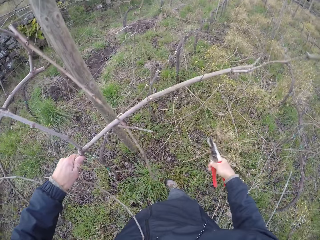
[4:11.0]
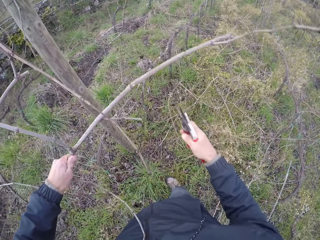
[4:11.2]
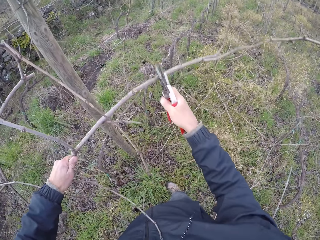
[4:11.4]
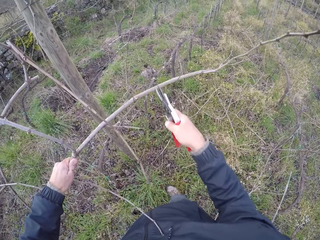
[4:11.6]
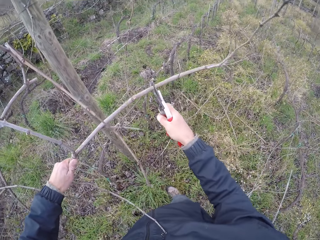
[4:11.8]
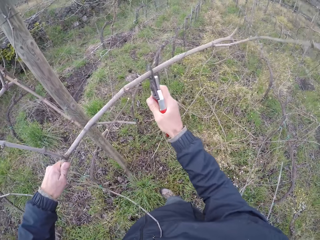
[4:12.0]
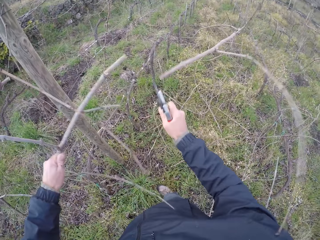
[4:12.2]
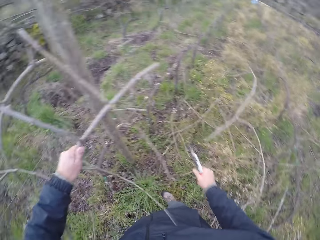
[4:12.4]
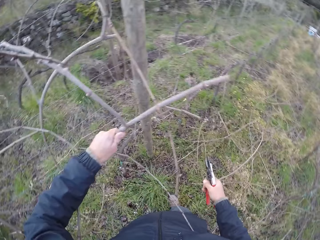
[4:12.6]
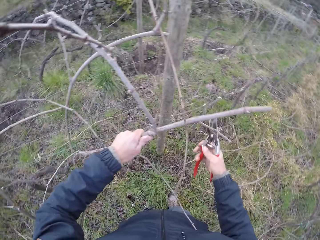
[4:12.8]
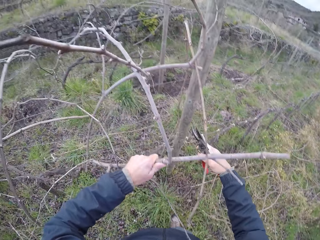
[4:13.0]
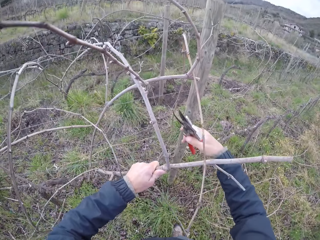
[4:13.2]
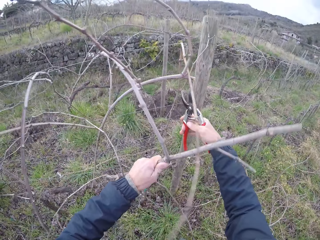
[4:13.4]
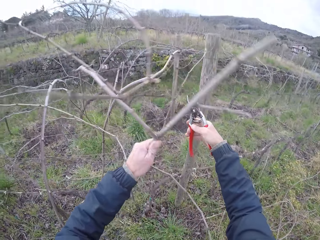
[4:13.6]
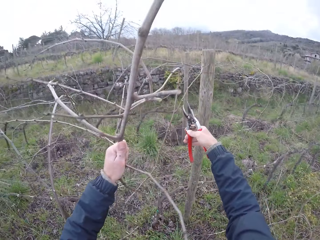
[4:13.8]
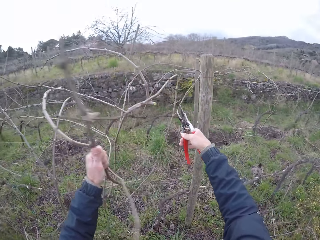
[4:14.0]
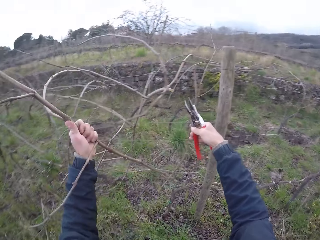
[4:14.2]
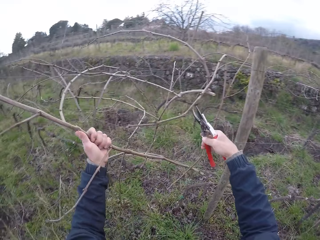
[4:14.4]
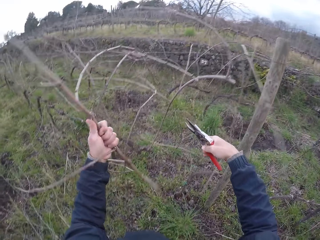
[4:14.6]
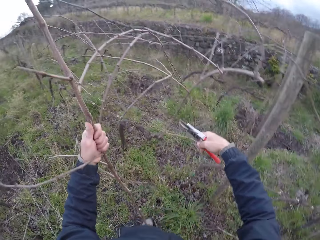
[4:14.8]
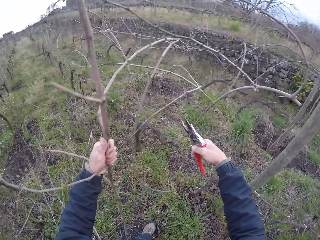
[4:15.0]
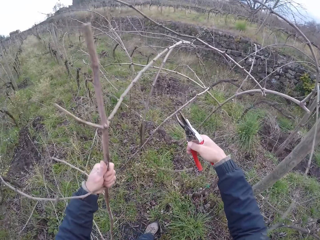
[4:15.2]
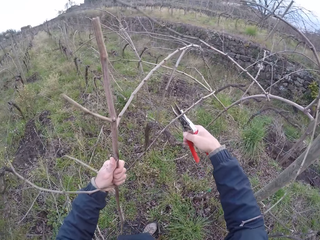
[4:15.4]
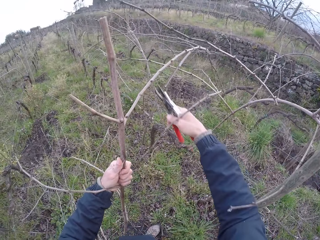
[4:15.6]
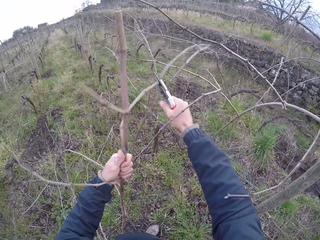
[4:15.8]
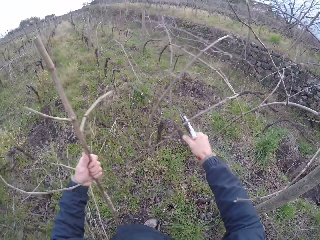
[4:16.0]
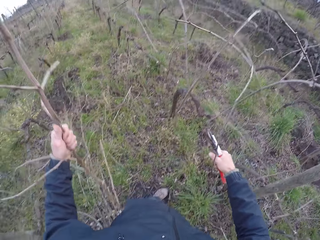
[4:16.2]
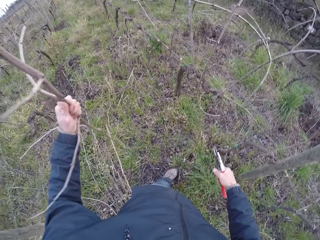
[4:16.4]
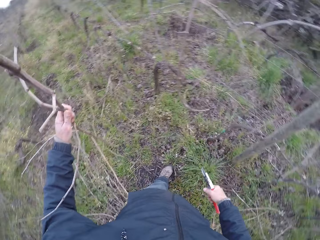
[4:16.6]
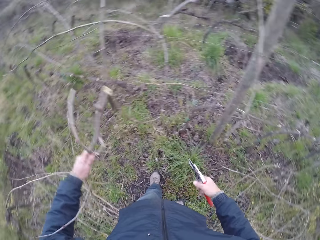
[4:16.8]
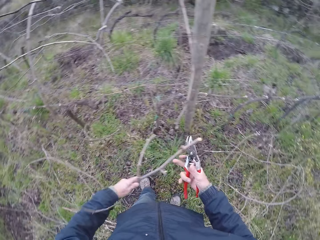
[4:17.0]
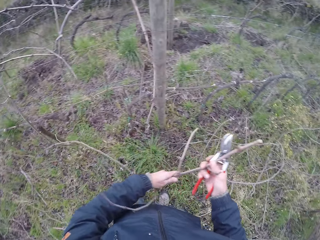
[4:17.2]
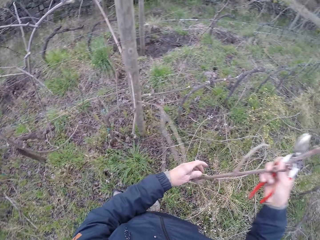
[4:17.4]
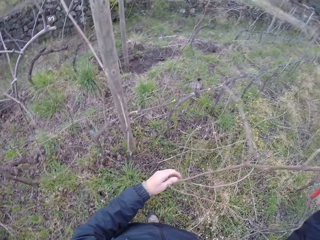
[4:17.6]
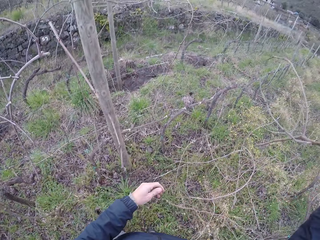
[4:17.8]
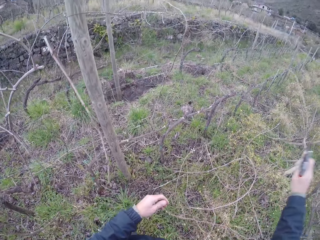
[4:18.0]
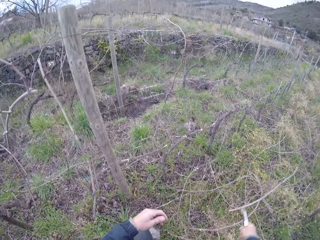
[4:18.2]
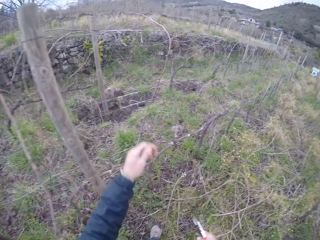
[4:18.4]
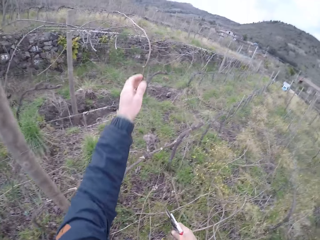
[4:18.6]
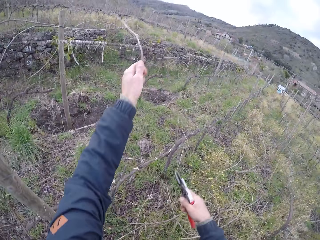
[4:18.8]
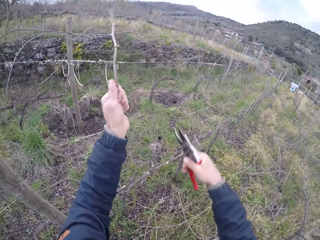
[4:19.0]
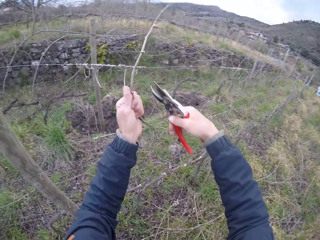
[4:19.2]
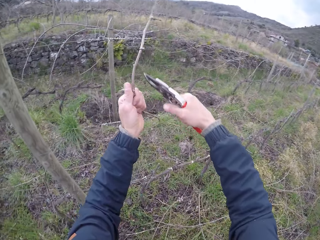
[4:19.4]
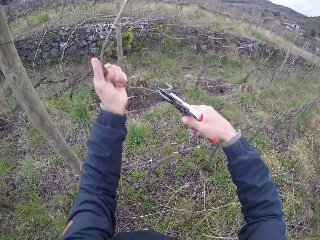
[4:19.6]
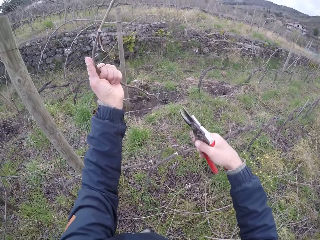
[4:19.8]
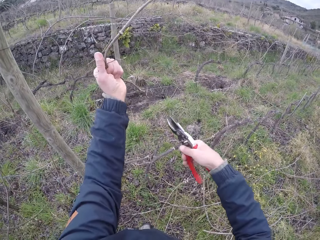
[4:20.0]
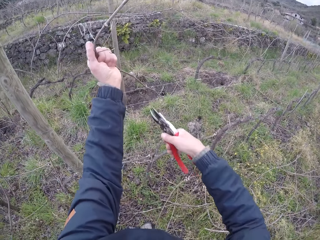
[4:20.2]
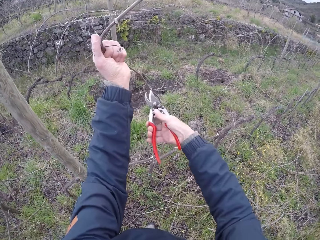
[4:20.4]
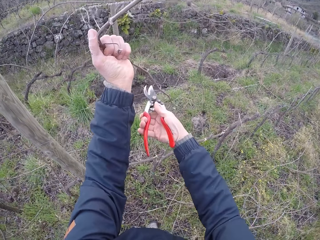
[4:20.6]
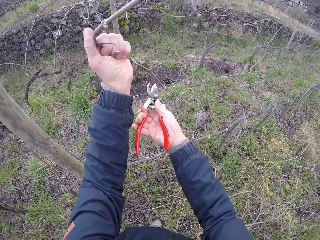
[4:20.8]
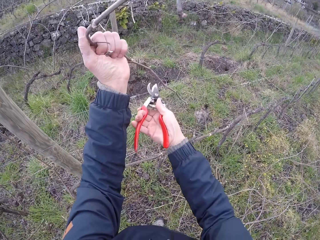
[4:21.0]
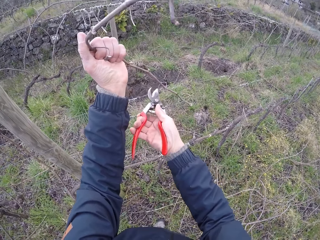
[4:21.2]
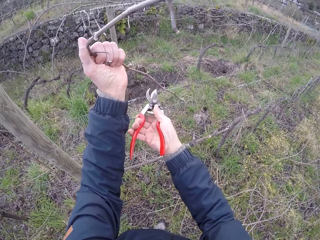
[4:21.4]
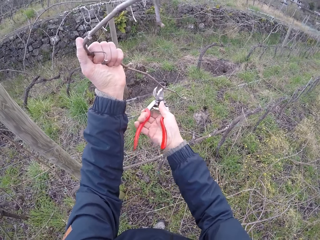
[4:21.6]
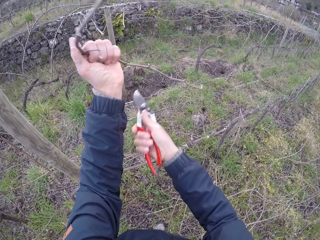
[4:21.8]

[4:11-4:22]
The camera wearer cuts the twig with the secateurs in his right hand. He passes the twig from his left hand to his right hand. He drops the twig on the ground with his right hand. He holds a twig on the wire fence with his left hand. He cuts the twig with the secateurs in his right hand.

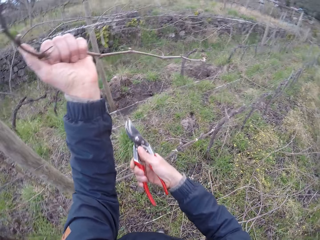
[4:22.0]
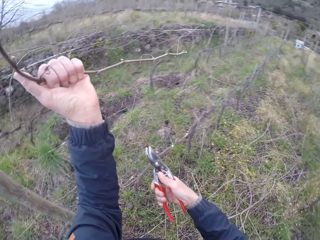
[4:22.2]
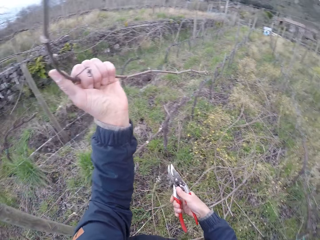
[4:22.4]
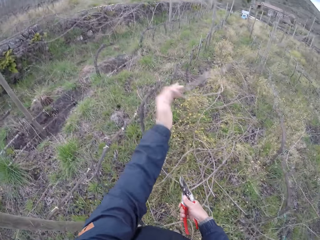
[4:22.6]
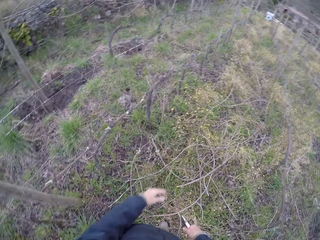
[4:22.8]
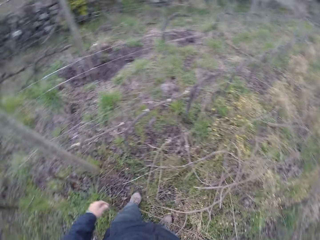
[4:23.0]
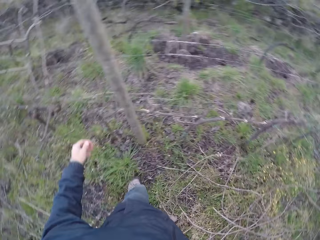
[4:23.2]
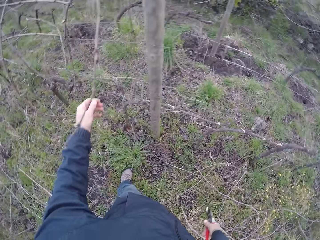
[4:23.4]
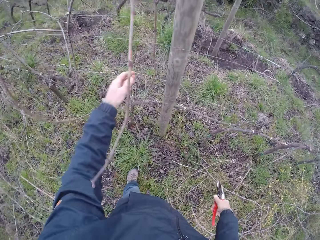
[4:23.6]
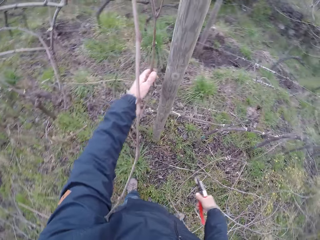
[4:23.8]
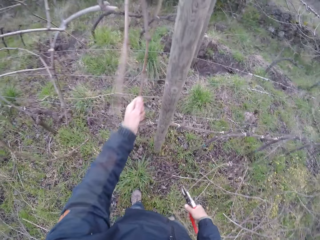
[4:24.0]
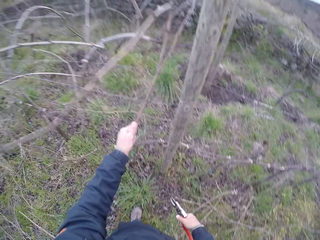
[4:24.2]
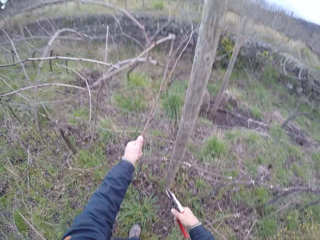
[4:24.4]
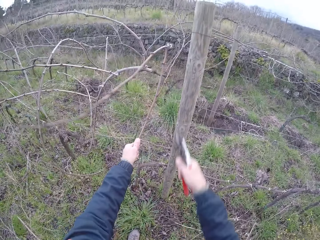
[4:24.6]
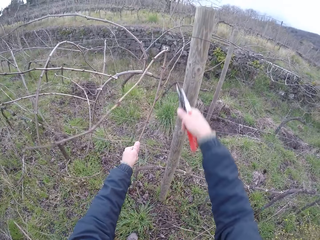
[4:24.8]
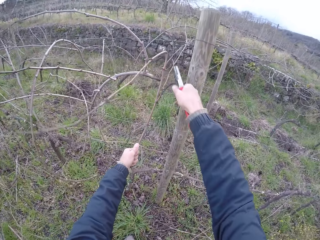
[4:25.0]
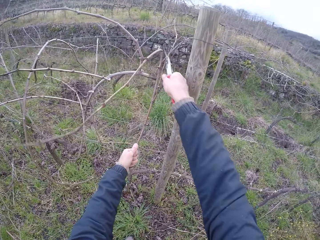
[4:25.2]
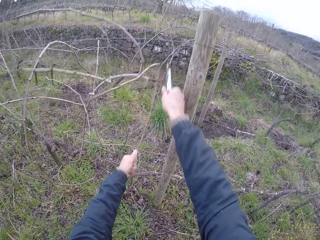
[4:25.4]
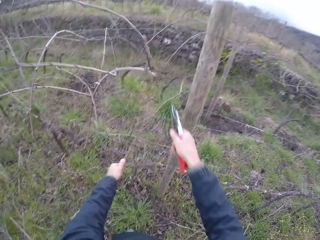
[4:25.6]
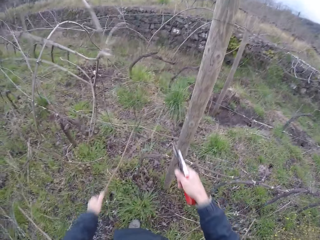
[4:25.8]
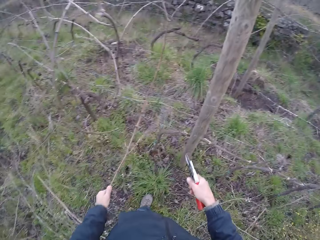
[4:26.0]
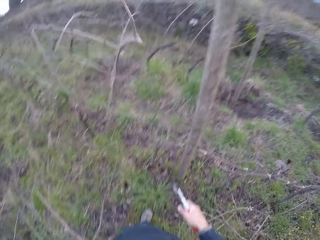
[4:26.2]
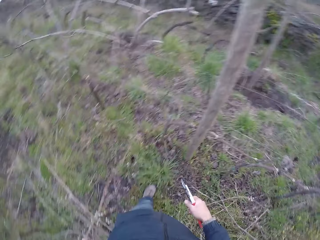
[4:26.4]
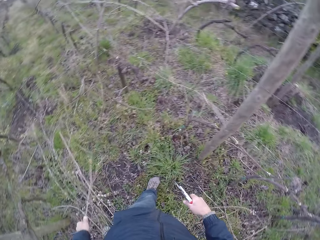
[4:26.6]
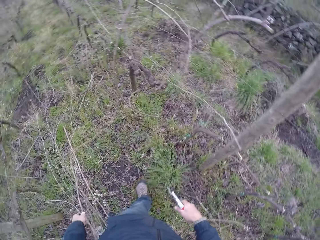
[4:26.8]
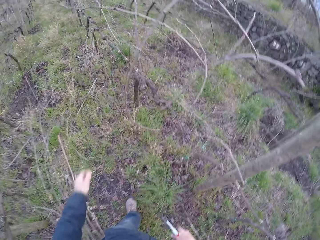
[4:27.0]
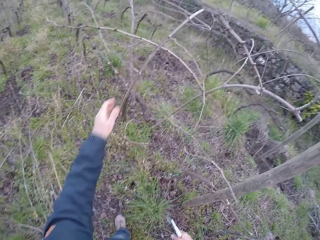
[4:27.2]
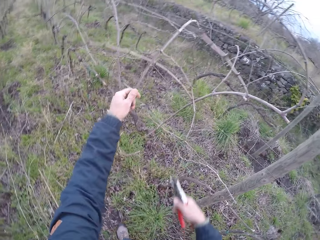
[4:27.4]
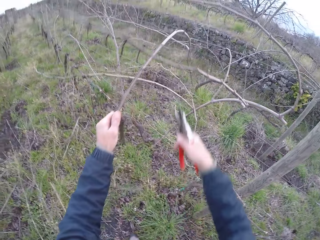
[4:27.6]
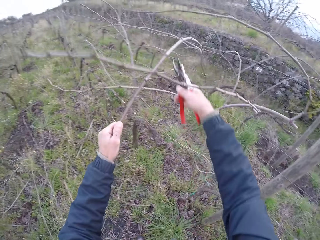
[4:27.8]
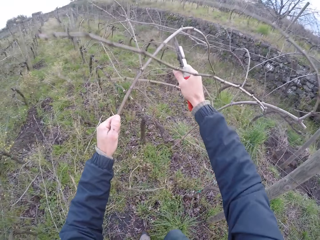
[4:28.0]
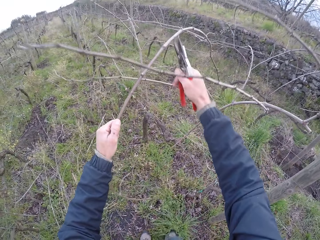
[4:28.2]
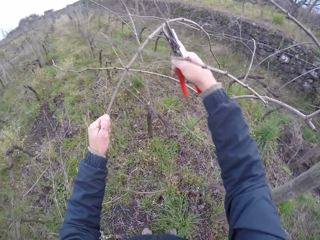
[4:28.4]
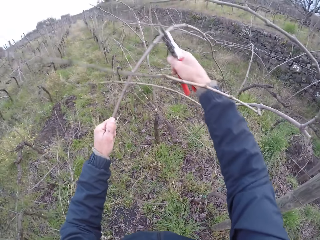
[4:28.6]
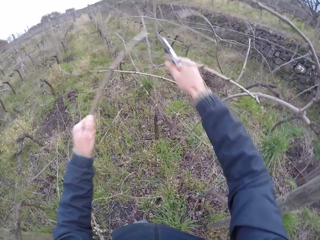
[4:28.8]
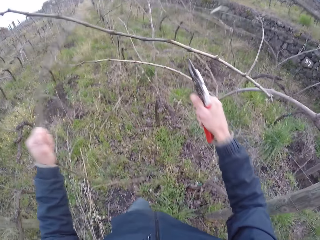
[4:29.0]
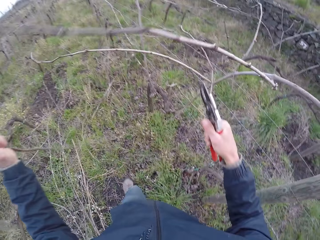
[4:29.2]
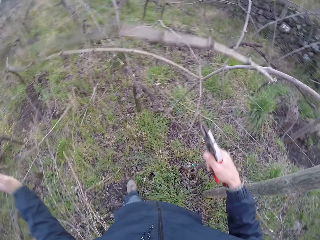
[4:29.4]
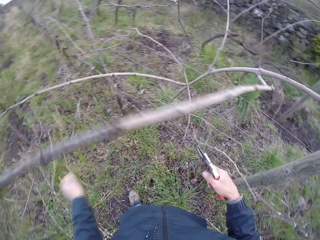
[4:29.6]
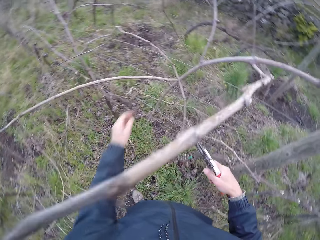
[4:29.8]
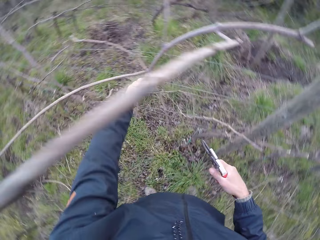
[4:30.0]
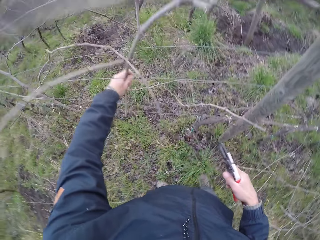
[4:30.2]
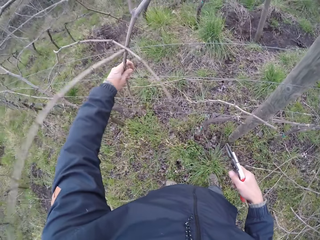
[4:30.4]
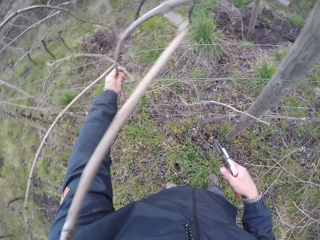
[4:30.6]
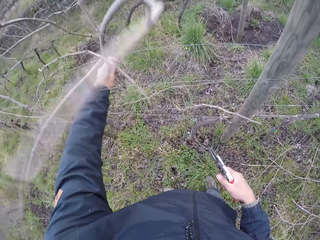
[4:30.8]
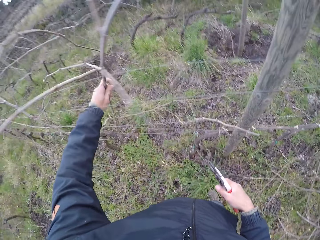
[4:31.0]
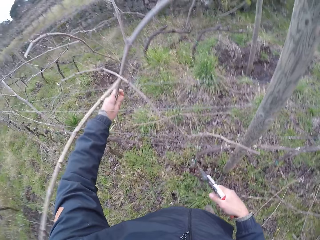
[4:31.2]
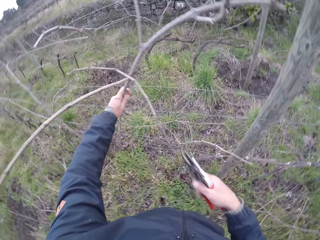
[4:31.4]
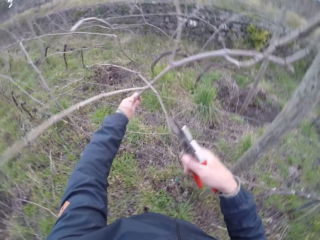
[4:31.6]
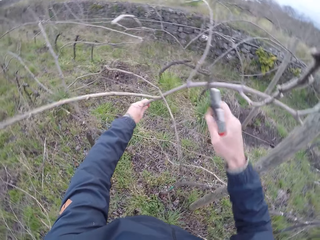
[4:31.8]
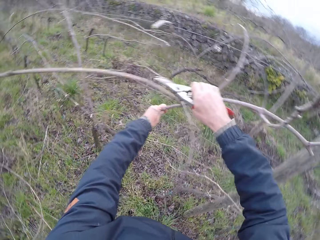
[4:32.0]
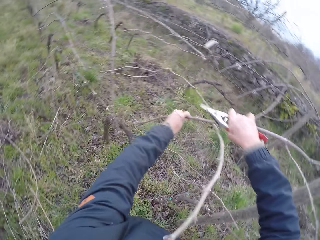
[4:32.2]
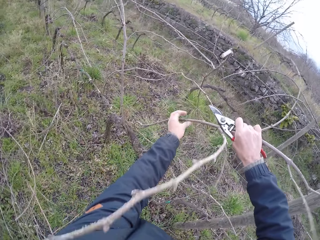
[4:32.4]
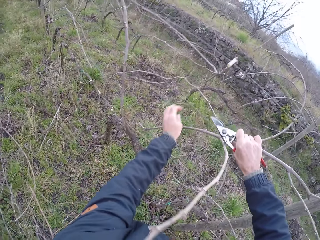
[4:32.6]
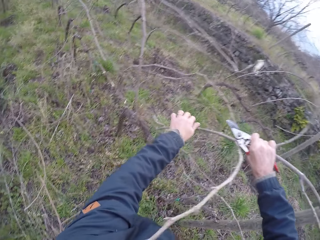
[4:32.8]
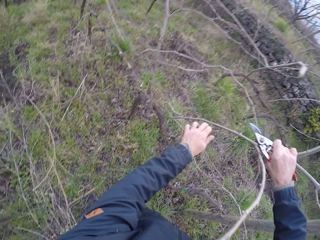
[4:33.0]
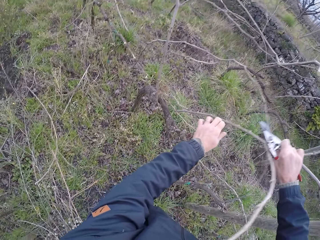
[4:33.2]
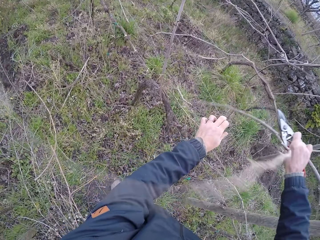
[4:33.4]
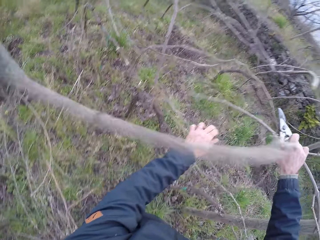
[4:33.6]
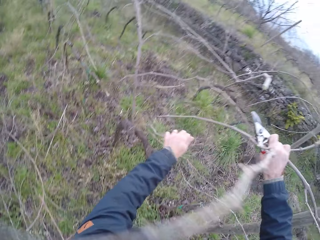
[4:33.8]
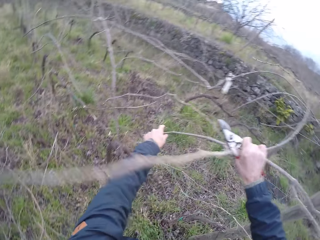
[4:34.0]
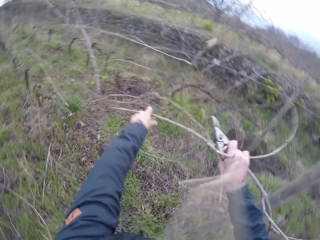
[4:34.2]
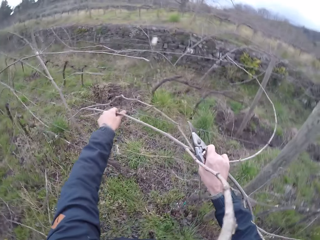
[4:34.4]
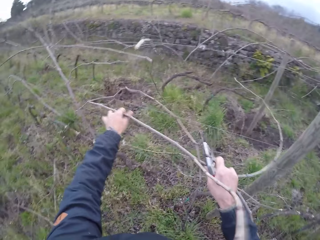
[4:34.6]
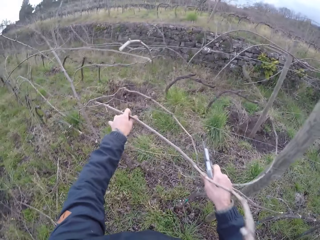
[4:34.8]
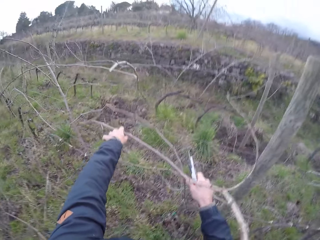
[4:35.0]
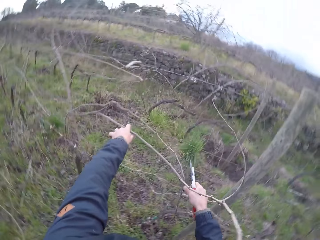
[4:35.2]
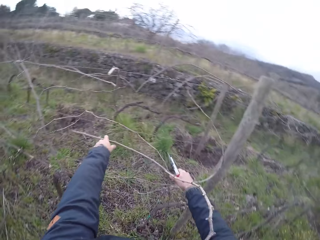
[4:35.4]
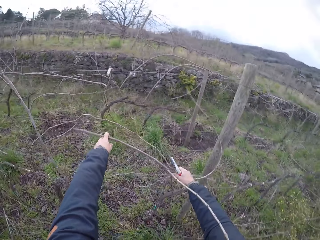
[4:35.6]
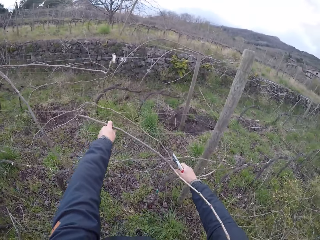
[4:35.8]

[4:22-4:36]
The camera wearer drops the wood on the ground. He pulls a twig on the wire fence with his left hand. He cuts the twig with the secateurs in his right hand. He holds a twig on the wire fence with his left hand. He drops the wood on the ground. He pulls the wood. He cuts the twig with the secateurs in his right hand. He drops the wood on the ground. He holds a twig on the wire fence with his left hand. He cuts the wood with the secateurs. He removes some twigs with both hands.
